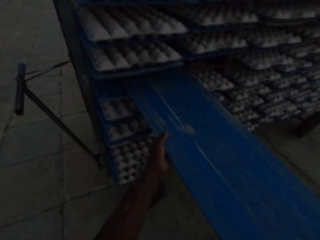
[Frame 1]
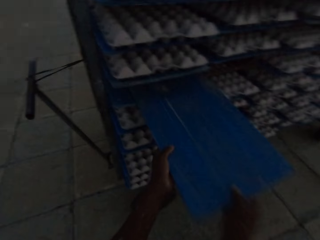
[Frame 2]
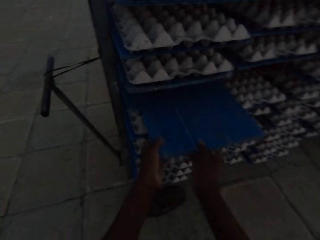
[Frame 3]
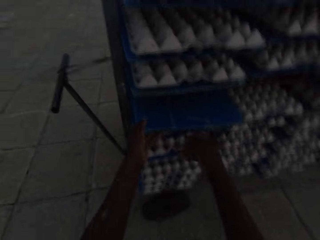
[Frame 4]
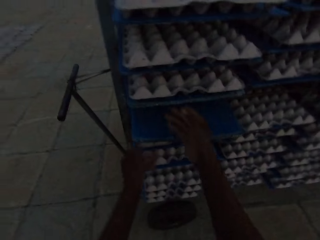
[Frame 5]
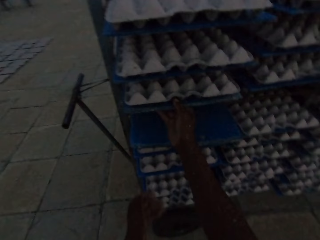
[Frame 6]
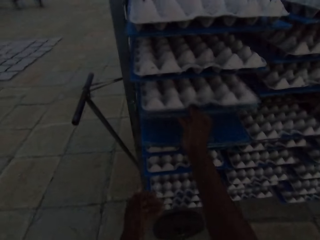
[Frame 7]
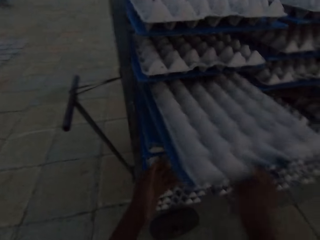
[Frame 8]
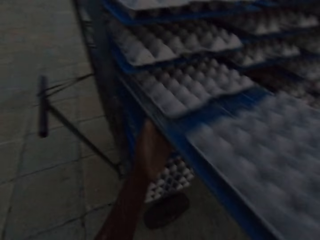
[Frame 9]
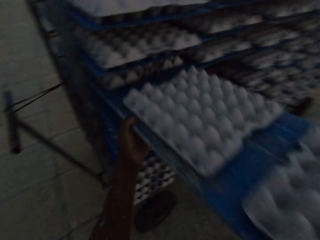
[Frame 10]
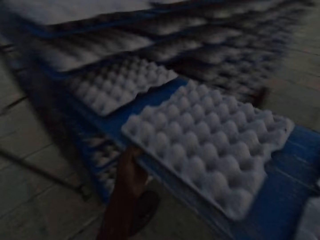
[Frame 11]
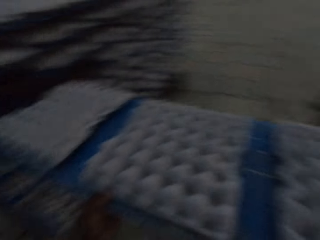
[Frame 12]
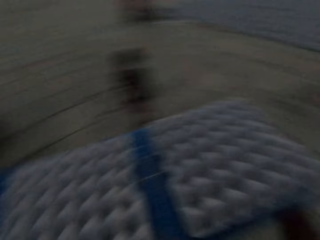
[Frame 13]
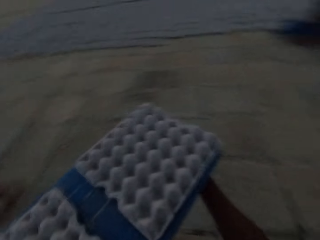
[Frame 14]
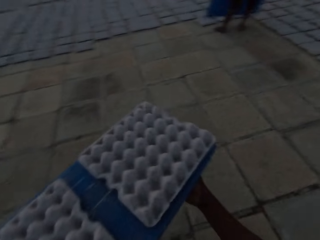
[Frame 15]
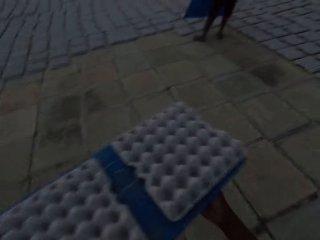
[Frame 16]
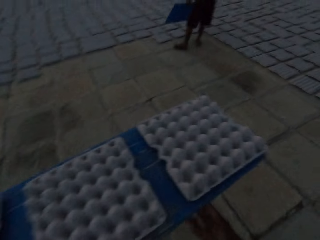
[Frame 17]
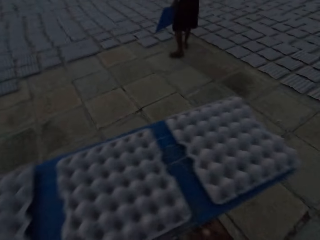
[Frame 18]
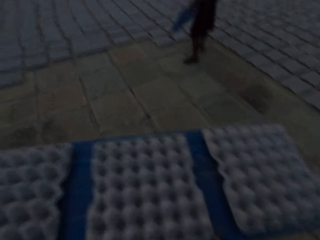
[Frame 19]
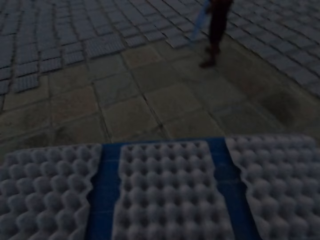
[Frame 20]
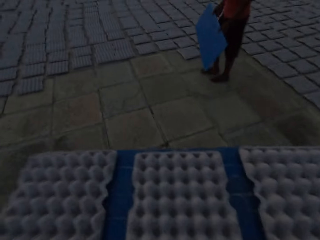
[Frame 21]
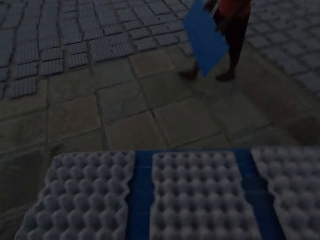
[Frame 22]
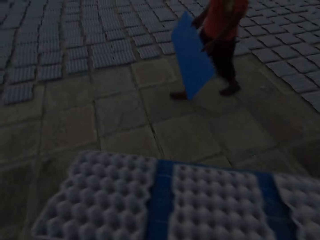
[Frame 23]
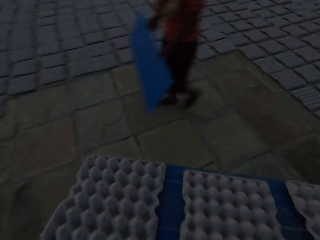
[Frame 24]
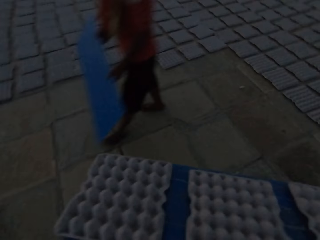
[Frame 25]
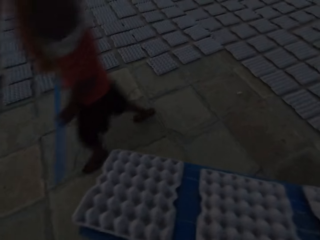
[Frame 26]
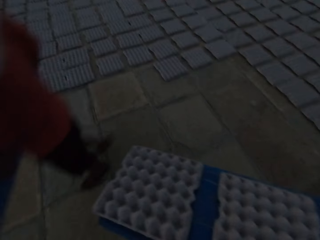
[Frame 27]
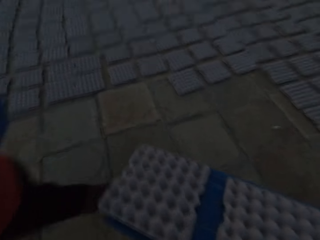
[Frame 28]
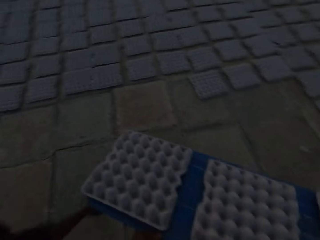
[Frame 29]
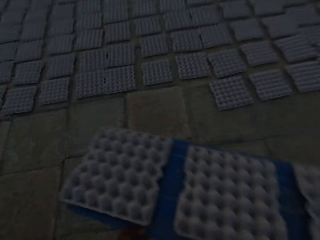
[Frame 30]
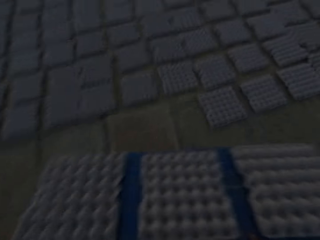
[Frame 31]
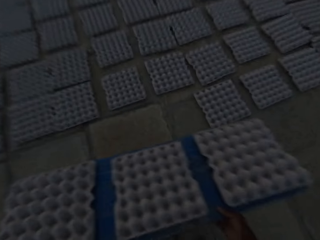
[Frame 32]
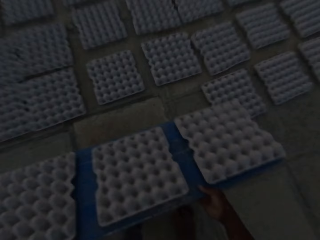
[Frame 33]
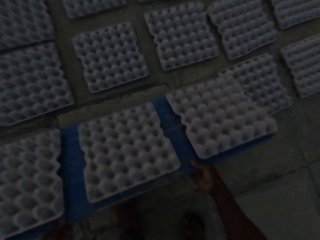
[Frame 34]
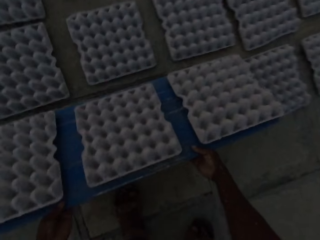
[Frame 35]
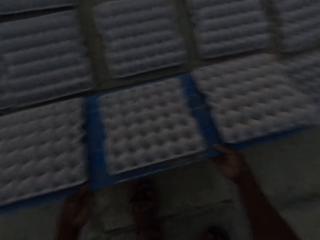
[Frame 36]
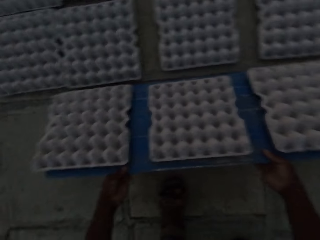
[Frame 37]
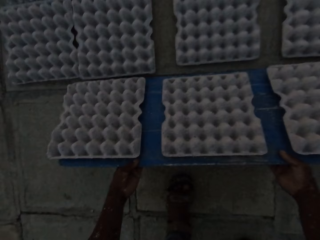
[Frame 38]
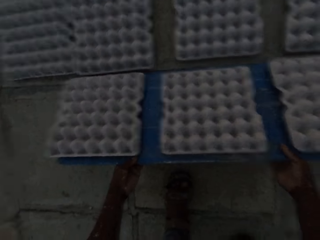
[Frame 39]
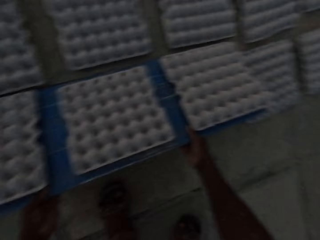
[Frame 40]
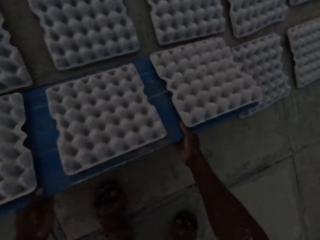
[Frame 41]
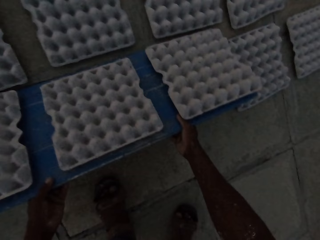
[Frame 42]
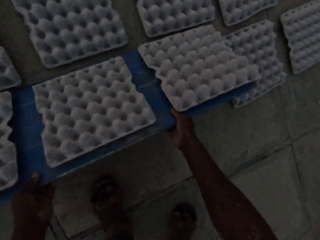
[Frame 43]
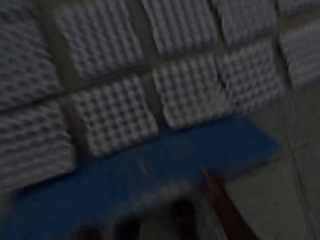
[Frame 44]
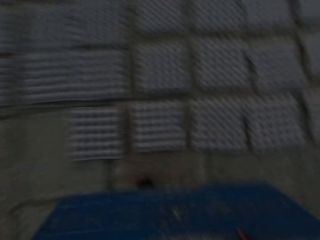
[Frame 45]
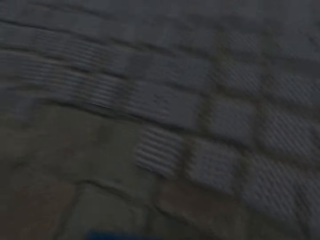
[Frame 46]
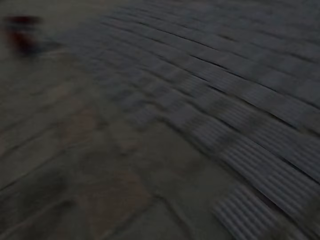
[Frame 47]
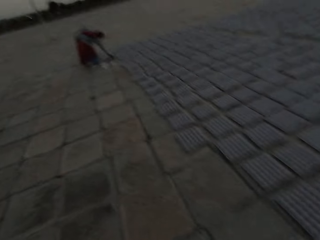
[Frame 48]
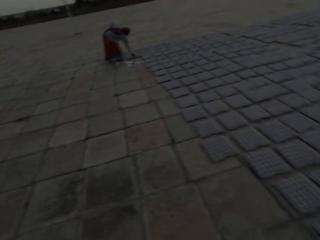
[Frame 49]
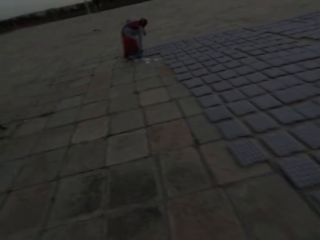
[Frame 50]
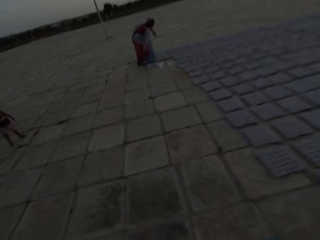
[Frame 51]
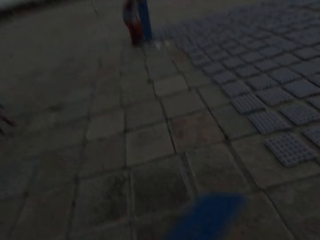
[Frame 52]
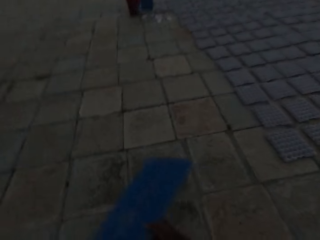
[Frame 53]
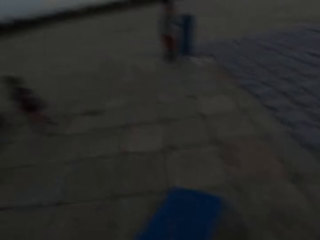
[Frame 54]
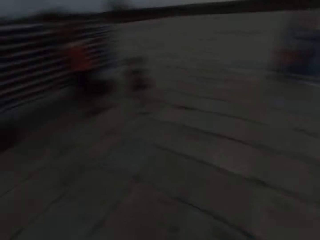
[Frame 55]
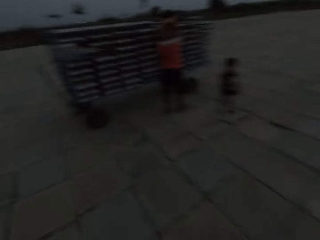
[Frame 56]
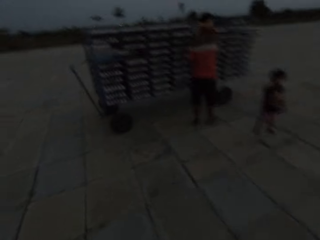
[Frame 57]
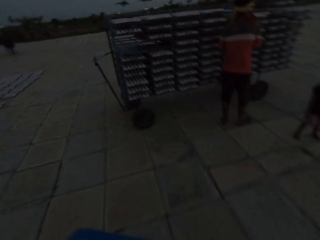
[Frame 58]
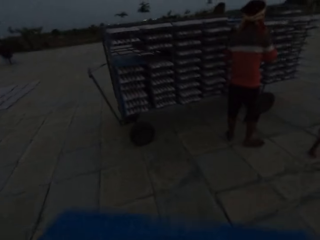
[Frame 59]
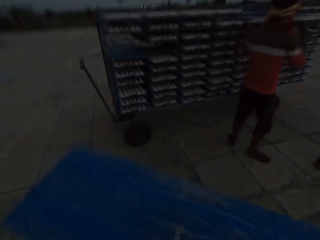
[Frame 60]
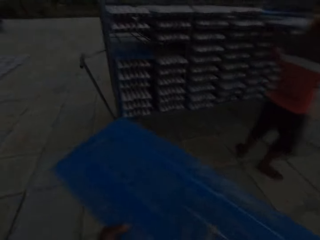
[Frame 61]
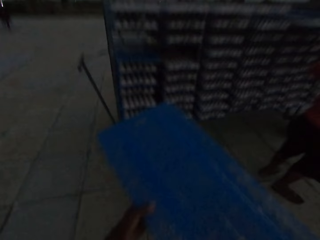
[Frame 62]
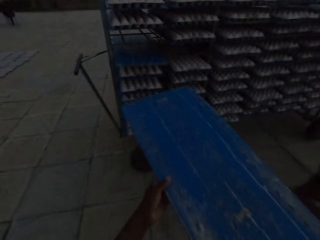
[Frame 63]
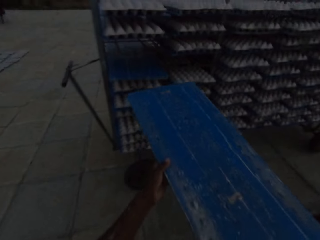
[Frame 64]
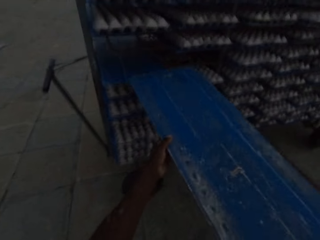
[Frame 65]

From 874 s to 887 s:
The camera wearer puts the plastic sheet or board on the rack or stand on the trolley with both hands. He pulls the plastic sheet from the rack on the trolley with his right hand and holds the plastic sheet with both hands. He walks with the board of crates. A man puts some egg trays on the floor with the plastic sheet in both hands. The camera wearer puts the egg trays on the floor with the plastic sheet in both hands. He pulls the board and walks towards the stand with the board. A woman touches an egg tray with her right hand. The camera wearer interacts with the man. The man pulls a plastic sheet from the rack on the trolley with both hands.

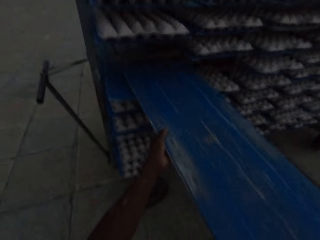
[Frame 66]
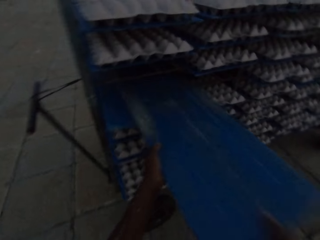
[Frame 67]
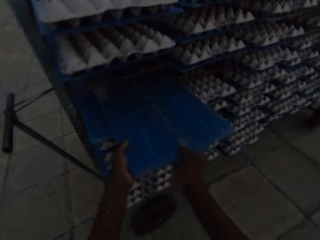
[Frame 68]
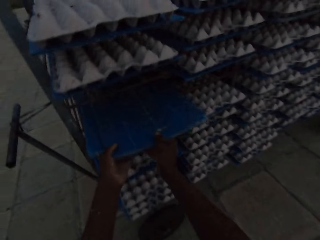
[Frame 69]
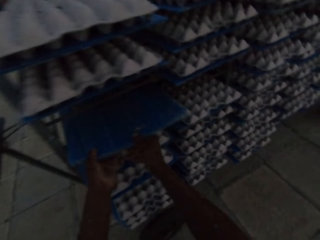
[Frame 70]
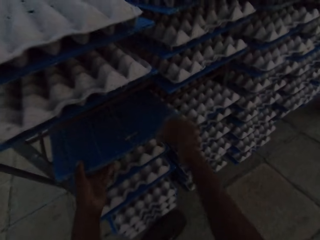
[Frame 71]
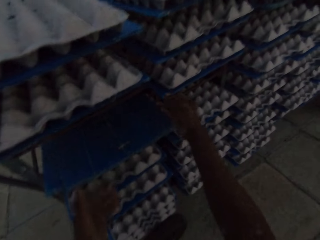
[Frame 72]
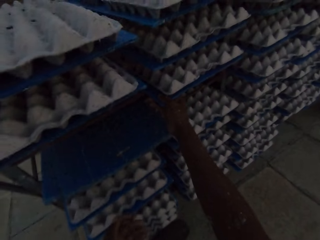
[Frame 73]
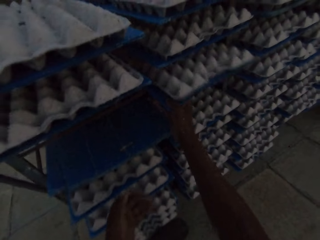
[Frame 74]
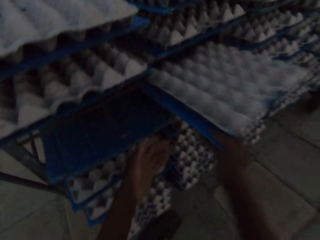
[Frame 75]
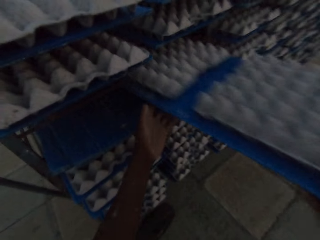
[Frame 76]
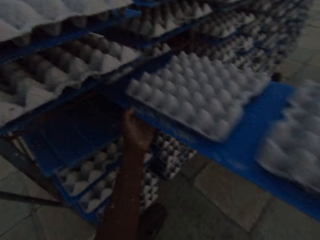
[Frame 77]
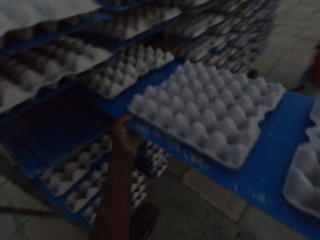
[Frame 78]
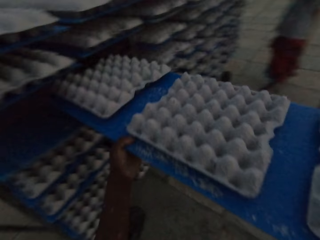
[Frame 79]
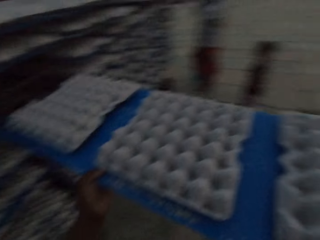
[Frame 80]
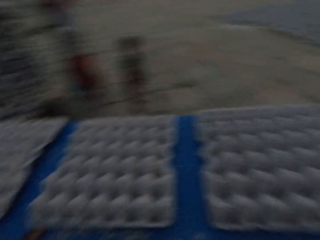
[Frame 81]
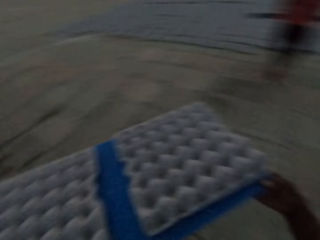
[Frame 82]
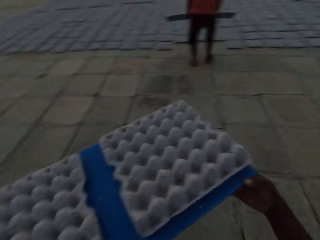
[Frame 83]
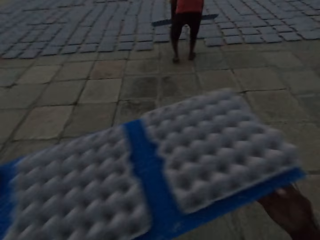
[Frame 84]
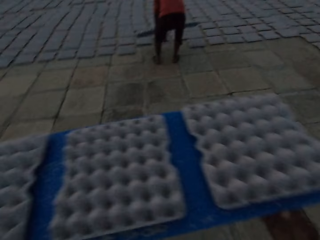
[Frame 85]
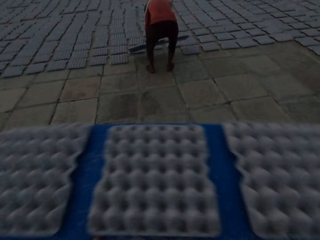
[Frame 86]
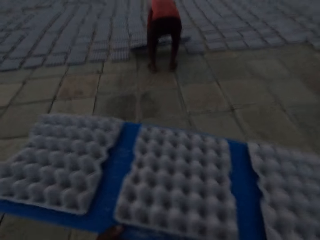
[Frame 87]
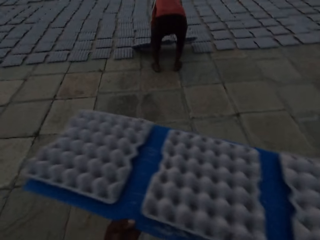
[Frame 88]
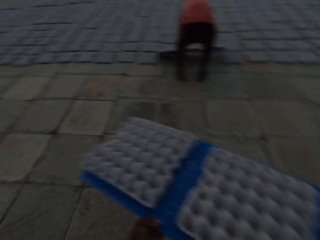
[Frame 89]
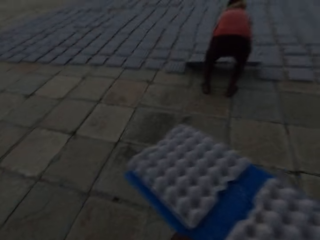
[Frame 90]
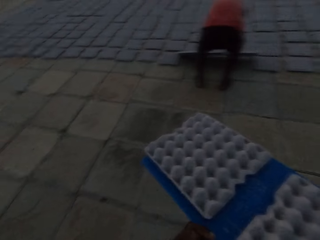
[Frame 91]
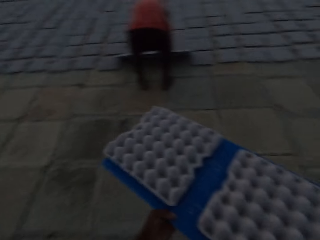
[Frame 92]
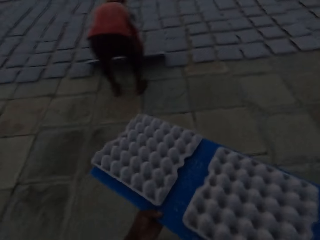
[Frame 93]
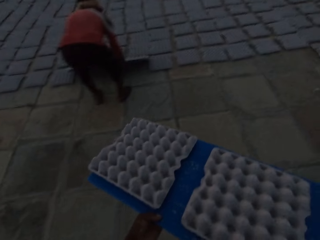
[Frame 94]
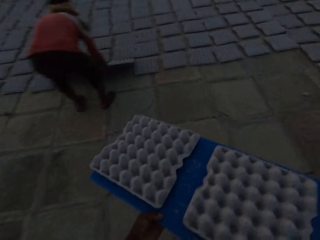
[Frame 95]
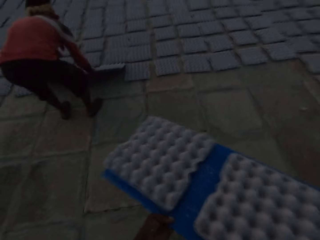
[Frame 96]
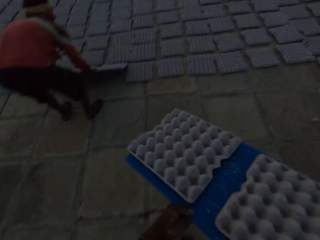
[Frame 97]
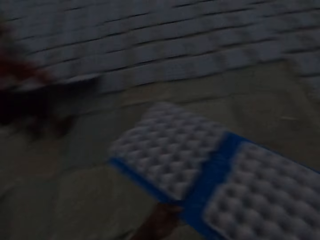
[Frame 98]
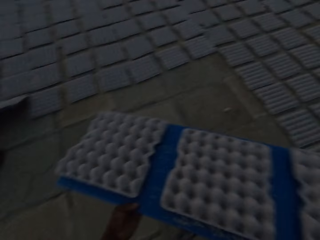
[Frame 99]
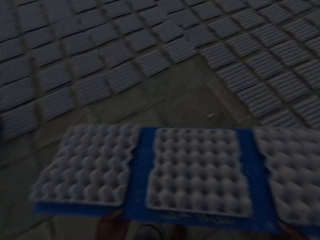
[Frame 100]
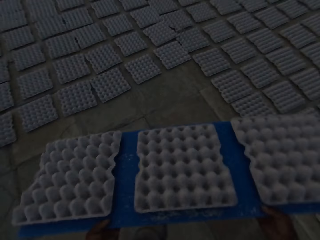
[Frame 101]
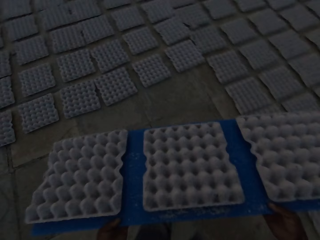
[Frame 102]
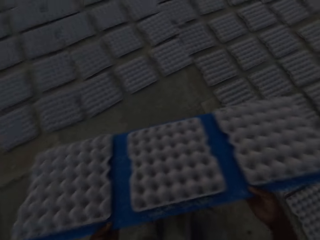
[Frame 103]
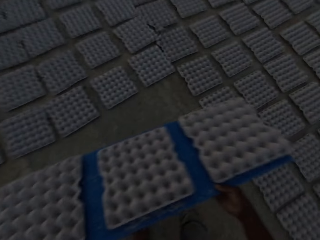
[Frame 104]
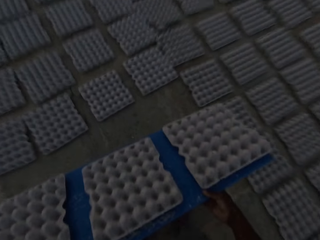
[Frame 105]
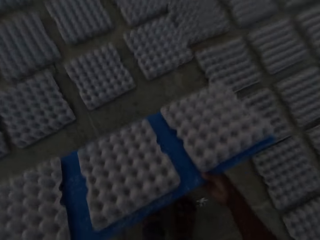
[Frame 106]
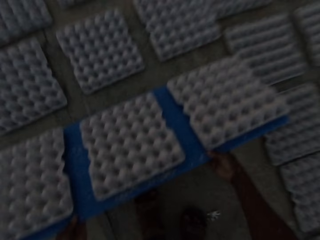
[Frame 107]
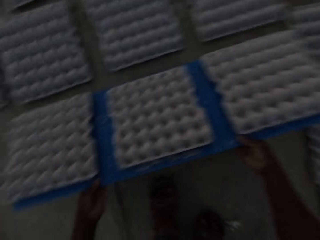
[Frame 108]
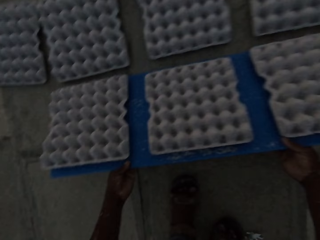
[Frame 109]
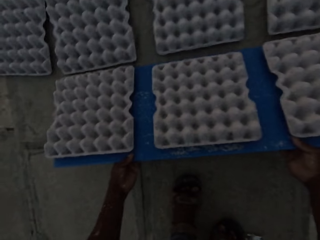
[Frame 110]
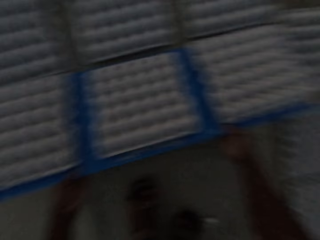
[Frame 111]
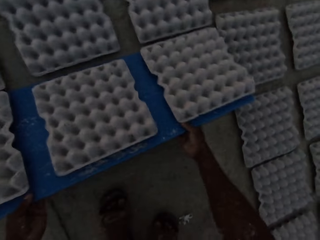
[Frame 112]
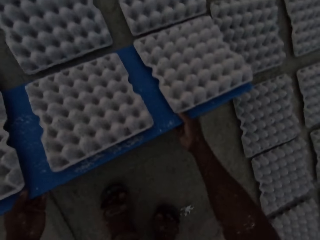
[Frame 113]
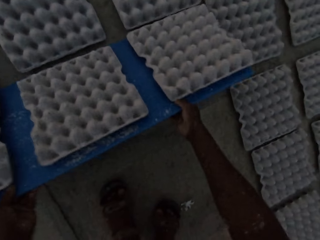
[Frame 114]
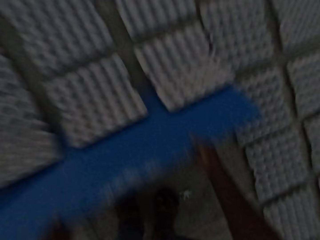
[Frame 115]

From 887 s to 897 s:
The camera wearer puts the plastic sheet or board on the rack or stand on the trolley with both hands. He pulls the plastic sheet from the rack on the trolley with his right hand and holds the plastic sheet with both hands. He walks with the board of crates. A man puts a plastic rack on the floor with both hands. The camera wearer puts some egg trays on the floor with the plastic sheet in both hands.
